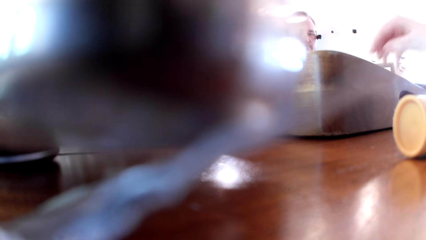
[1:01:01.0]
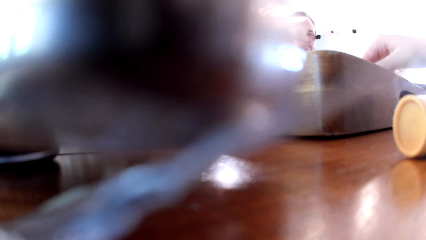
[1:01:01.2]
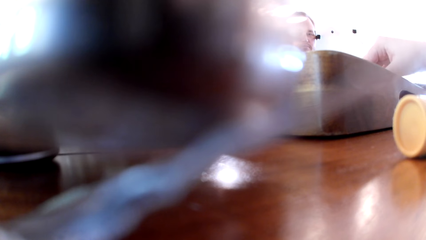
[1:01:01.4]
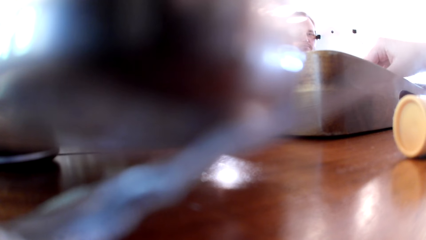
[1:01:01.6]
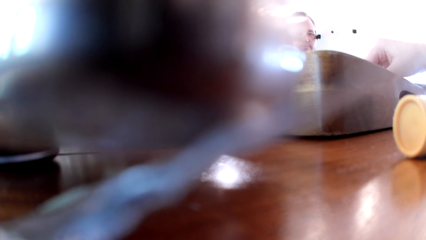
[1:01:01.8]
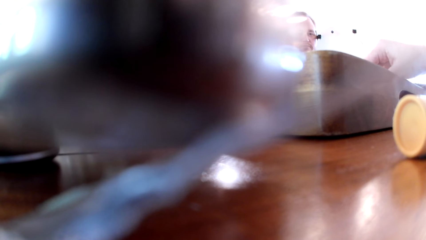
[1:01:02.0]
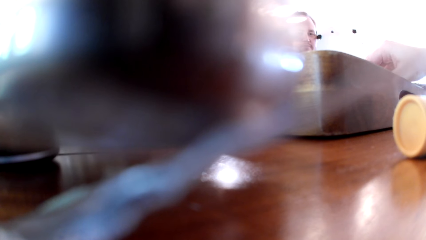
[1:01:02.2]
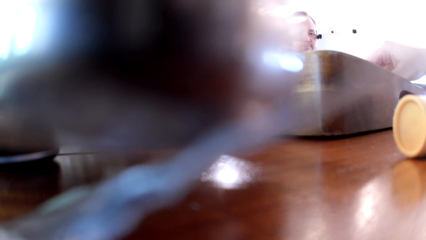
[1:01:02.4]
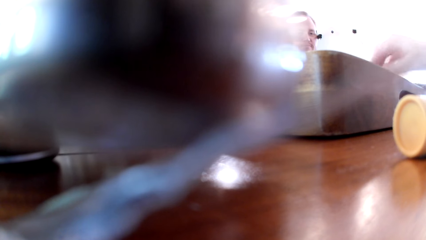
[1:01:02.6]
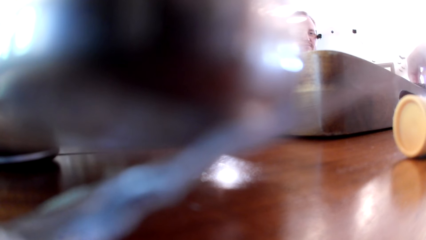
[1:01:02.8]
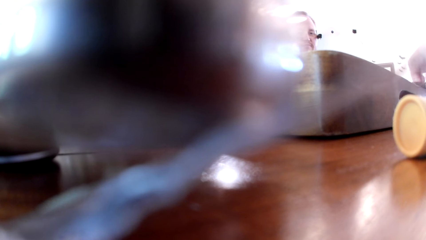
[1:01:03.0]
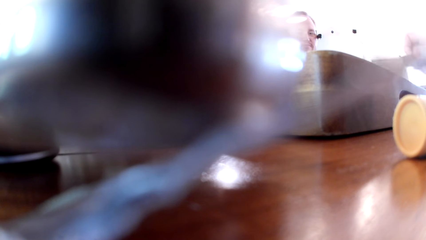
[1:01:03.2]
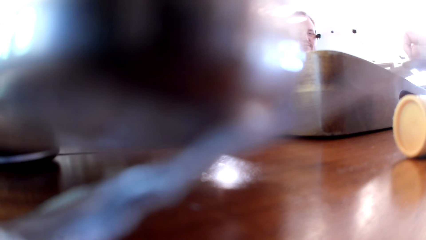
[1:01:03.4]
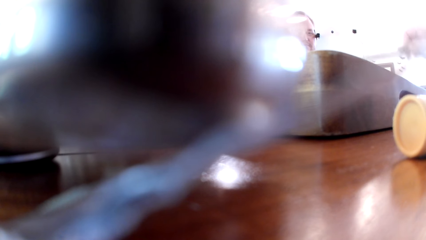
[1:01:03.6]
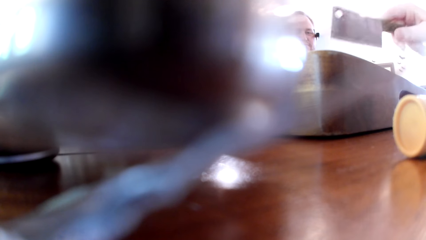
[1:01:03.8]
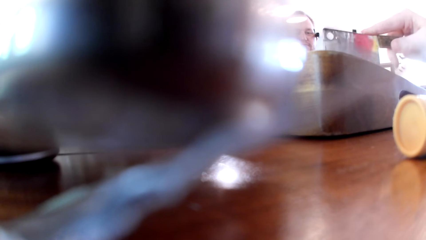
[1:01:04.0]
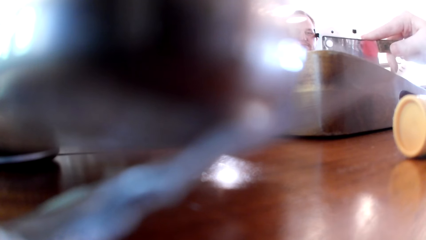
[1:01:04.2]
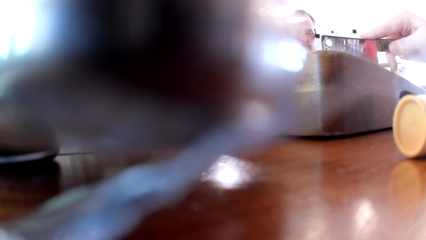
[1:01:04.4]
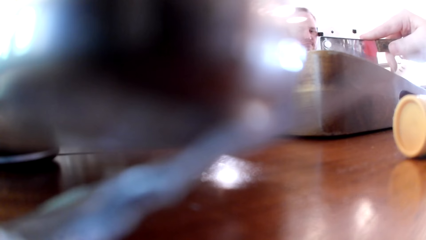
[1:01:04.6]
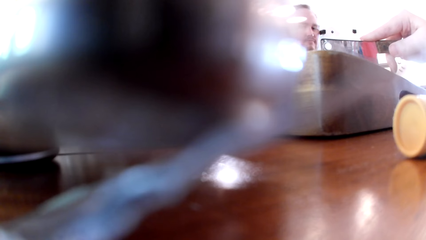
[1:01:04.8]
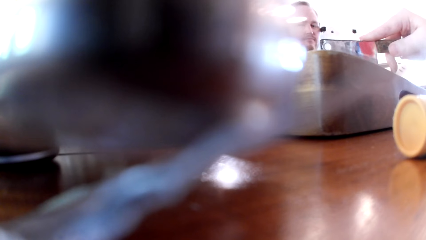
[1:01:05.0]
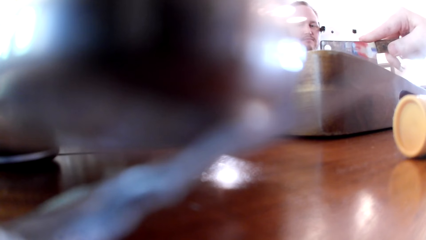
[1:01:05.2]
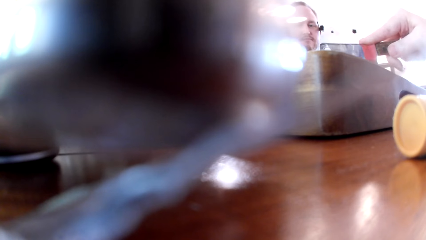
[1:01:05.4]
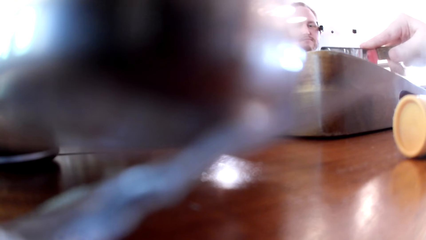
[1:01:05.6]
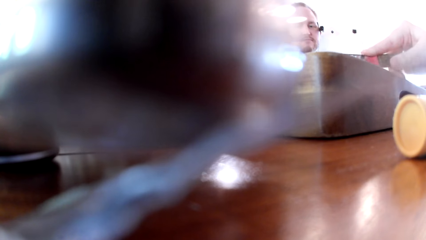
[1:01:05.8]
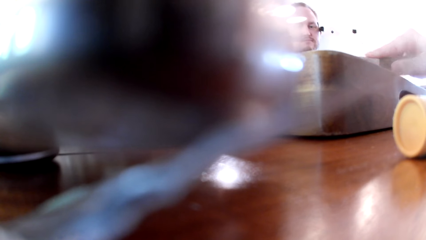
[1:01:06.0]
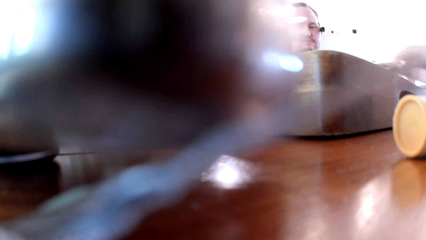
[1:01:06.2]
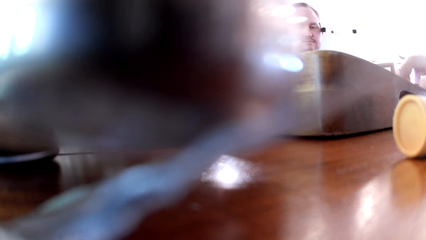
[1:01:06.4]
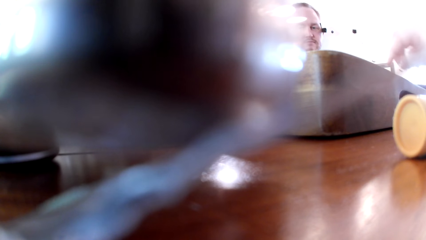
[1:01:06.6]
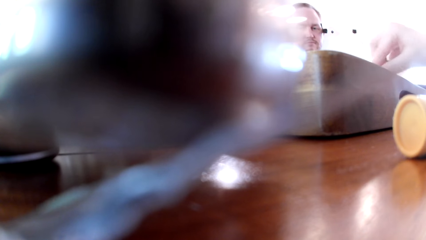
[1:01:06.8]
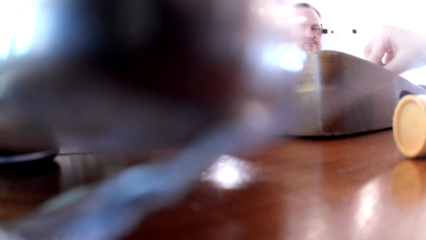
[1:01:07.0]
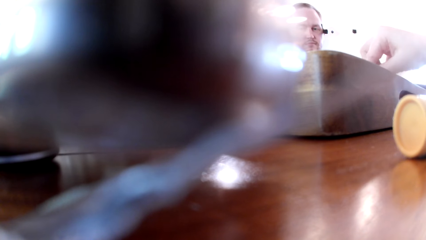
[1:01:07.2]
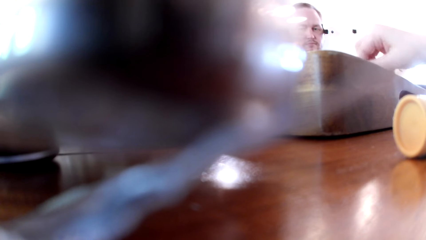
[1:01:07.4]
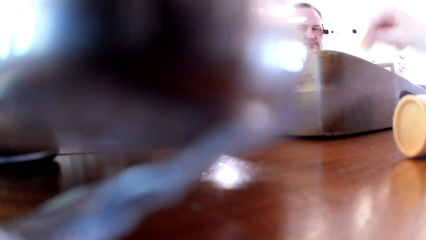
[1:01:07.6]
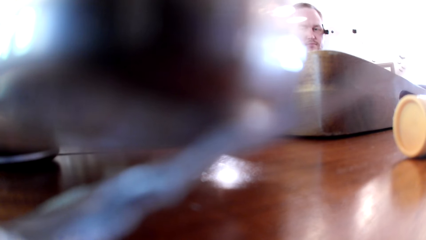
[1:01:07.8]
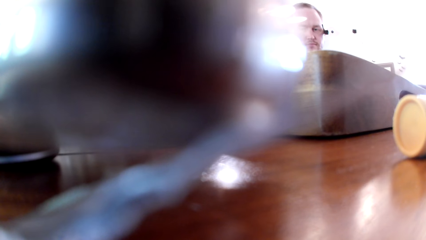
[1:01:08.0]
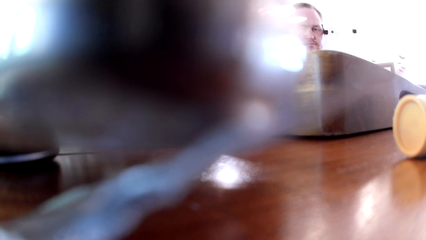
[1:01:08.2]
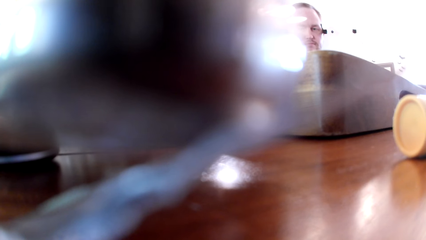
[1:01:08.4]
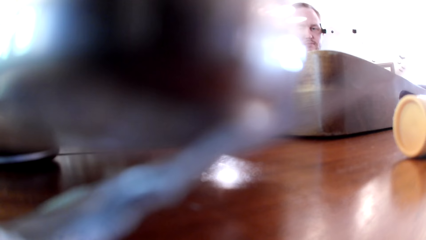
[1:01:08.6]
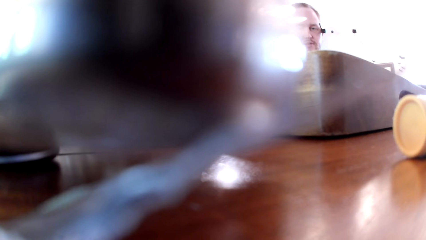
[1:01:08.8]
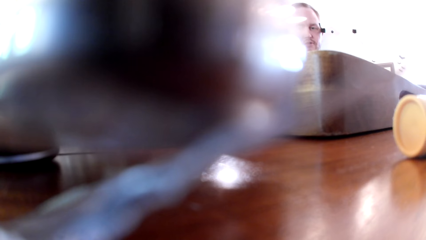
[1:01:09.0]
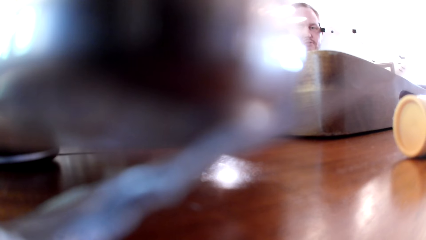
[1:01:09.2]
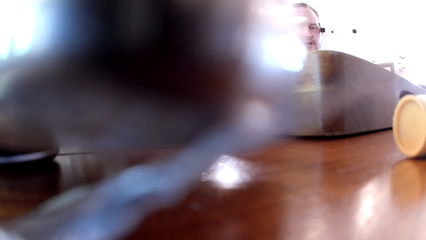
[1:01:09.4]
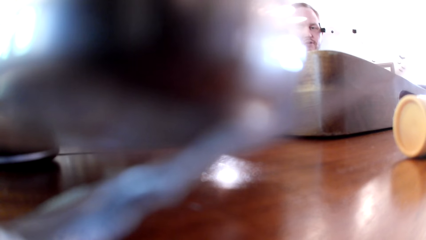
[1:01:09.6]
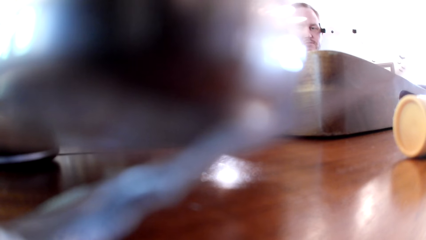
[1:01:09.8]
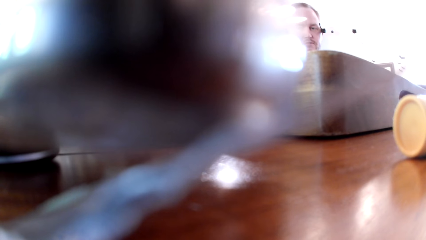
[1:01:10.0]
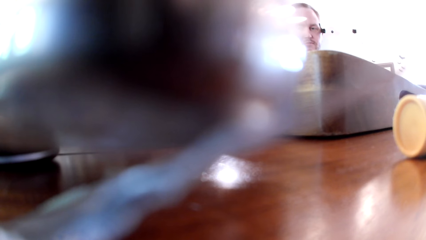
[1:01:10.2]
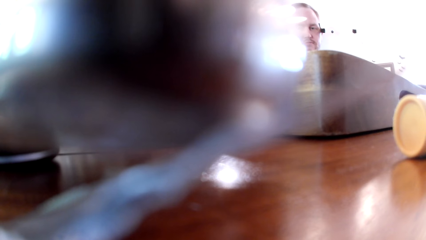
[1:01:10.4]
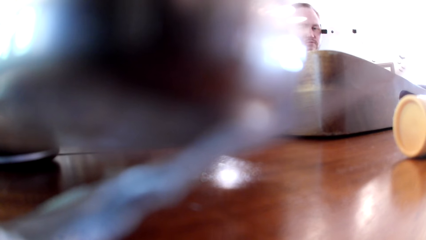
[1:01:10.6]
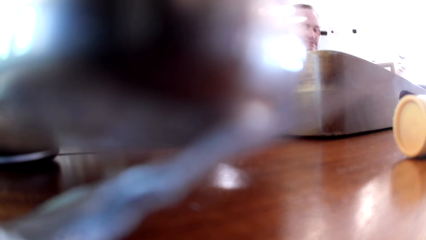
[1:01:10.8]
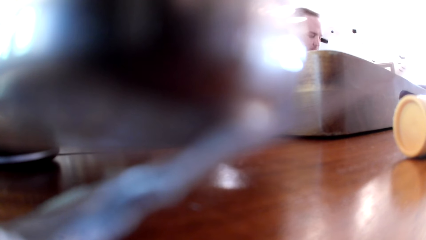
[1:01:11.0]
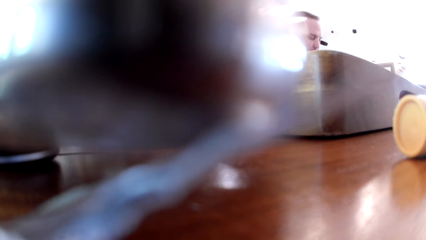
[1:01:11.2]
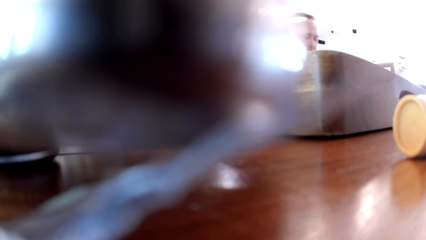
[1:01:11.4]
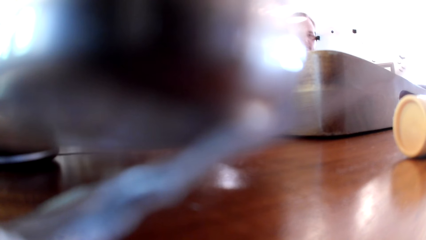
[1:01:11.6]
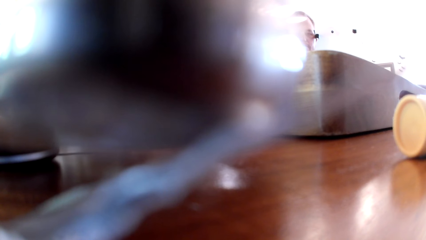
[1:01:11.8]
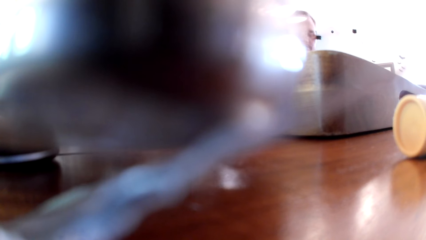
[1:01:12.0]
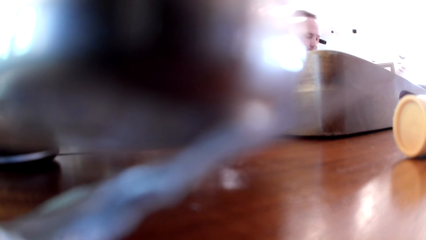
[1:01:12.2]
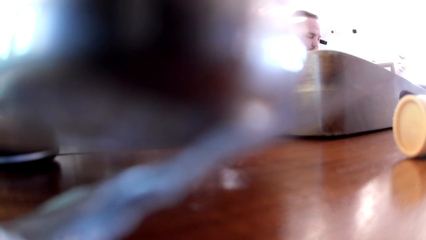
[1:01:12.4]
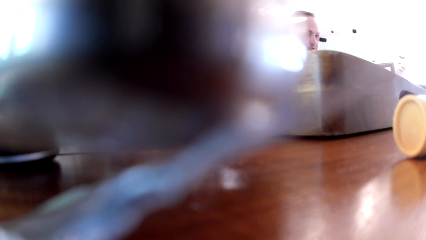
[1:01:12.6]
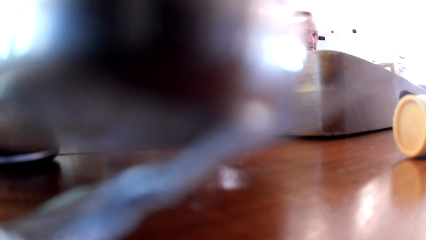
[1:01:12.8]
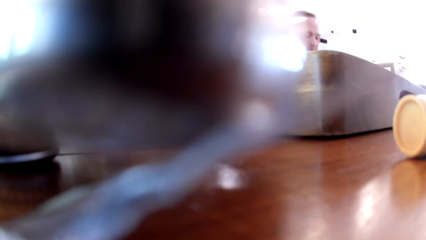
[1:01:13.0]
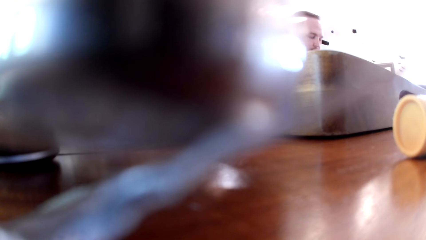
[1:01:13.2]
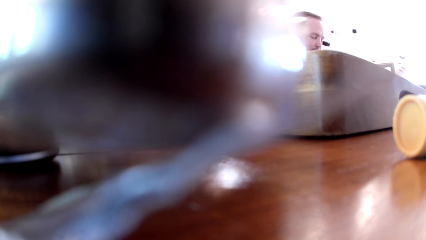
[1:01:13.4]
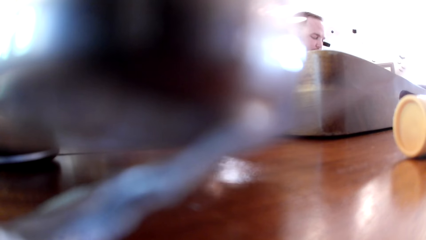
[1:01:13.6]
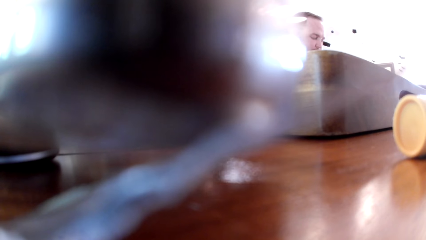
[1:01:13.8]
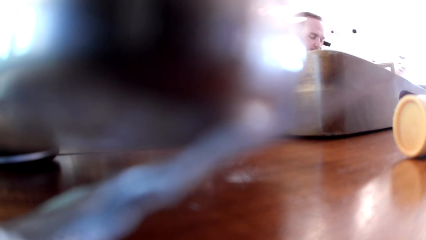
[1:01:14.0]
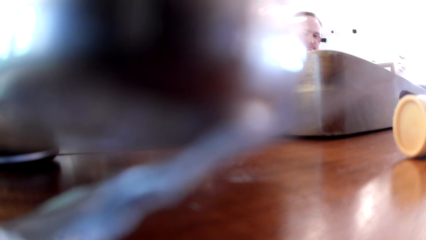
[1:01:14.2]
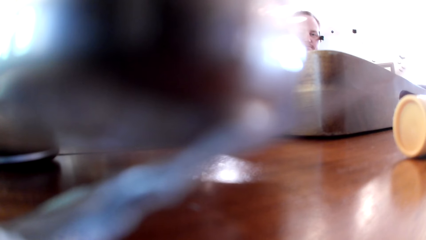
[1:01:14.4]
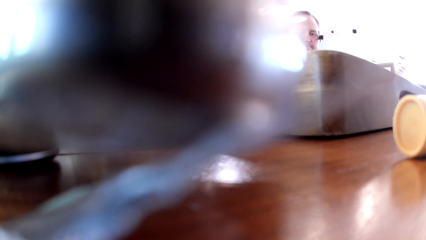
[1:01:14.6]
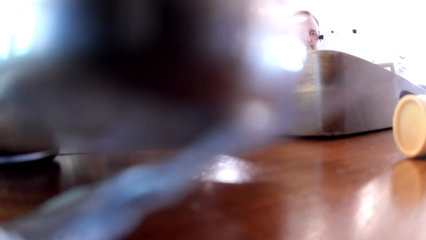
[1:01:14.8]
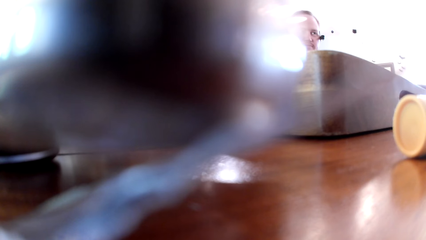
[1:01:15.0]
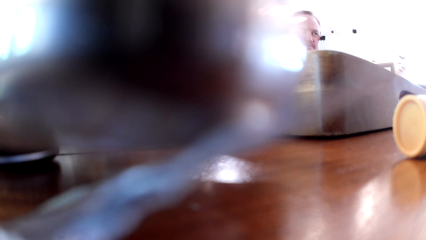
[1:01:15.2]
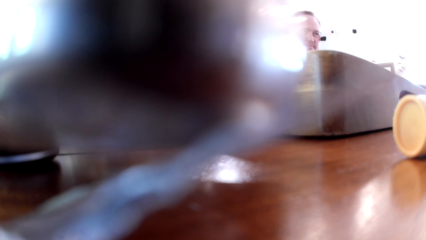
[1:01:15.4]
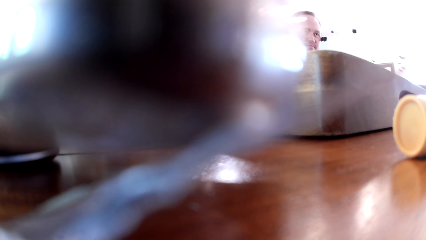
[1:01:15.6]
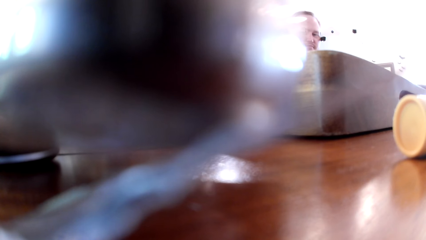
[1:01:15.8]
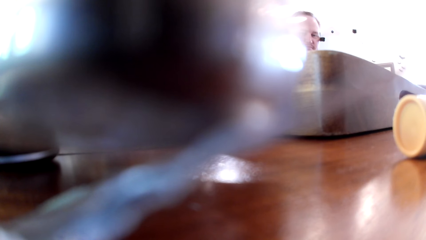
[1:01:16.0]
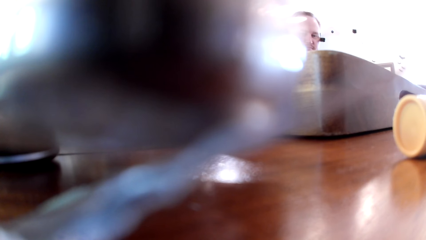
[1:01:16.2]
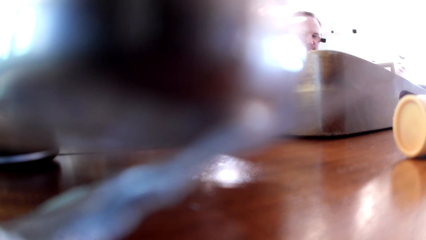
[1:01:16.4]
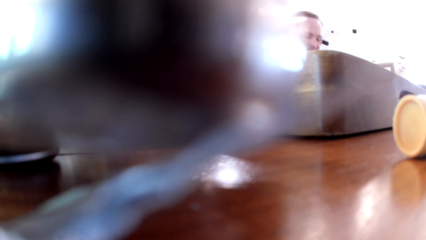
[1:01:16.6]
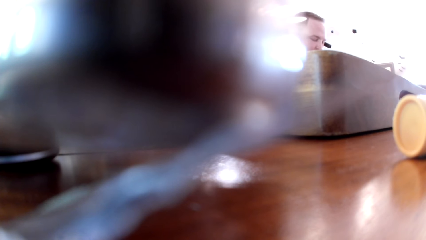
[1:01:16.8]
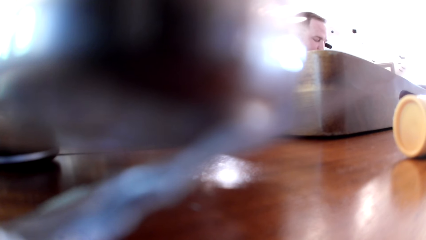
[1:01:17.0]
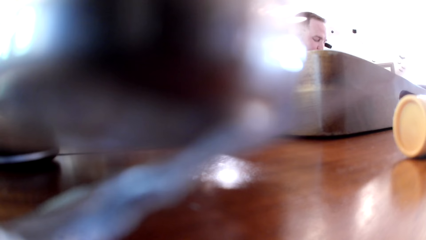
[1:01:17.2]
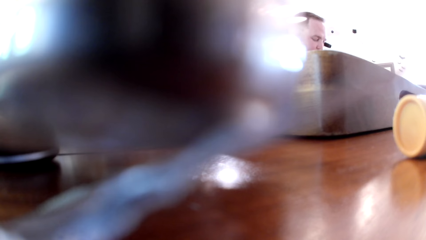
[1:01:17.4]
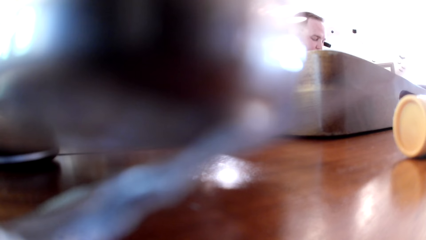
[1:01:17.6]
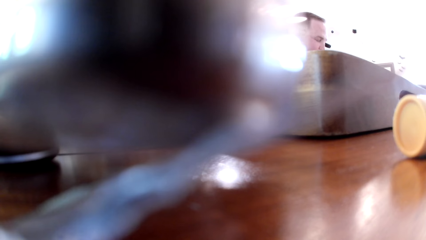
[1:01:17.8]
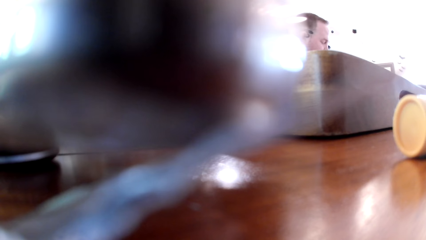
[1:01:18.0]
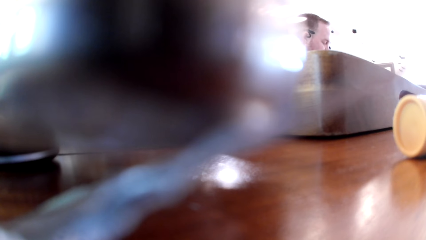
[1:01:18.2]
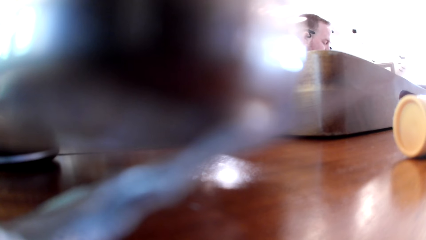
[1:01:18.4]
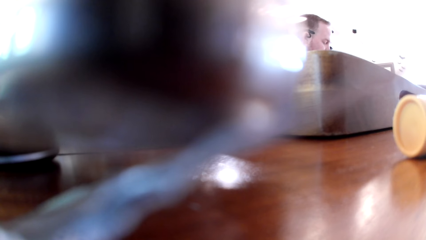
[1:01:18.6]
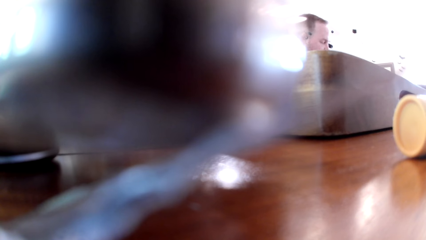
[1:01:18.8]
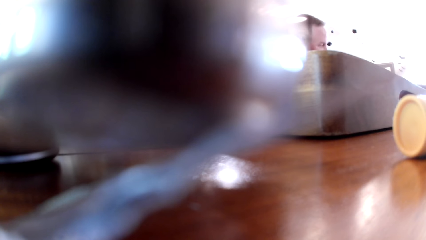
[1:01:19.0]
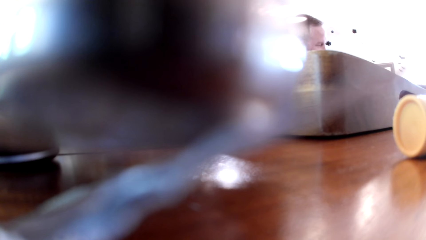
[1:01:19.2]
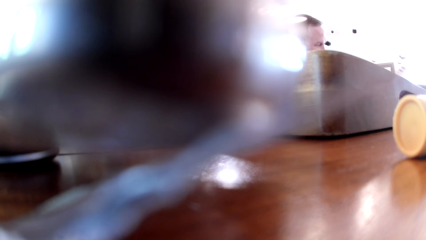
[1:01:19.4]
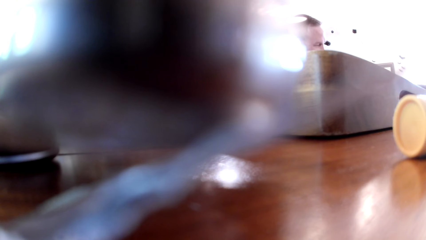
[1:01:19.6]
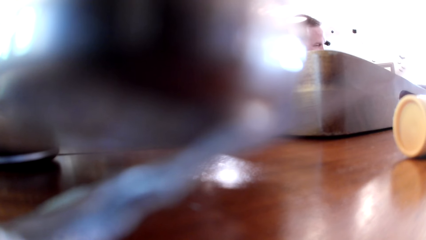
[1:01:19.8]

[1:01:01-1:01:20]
The camera wearer touches something with the right hand. The woman carries the knife with her right hand. The camera wearer picks up the chopping knife on the table with the right hand. They cut something with the chopping knife. The woman drops the knife. The camera wearer picks up something with the right hand. They look at the woman.
